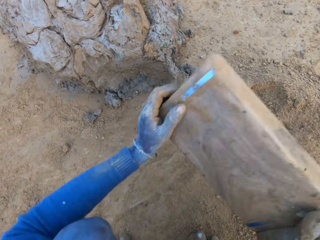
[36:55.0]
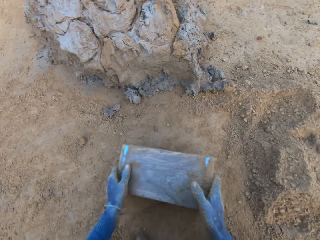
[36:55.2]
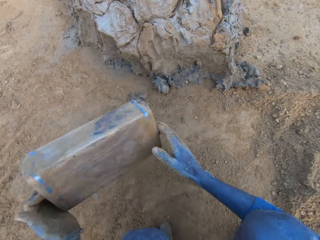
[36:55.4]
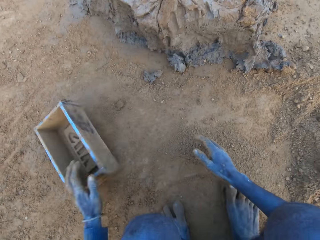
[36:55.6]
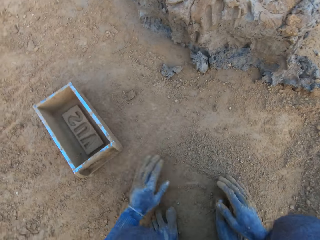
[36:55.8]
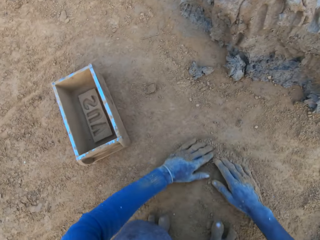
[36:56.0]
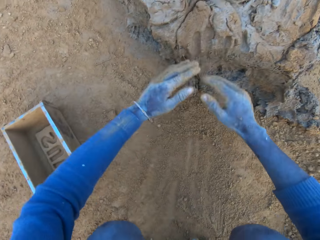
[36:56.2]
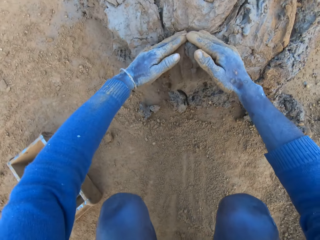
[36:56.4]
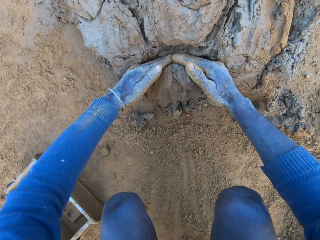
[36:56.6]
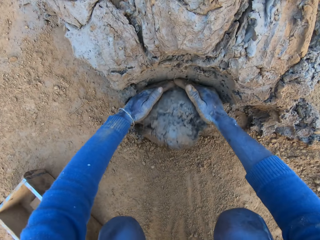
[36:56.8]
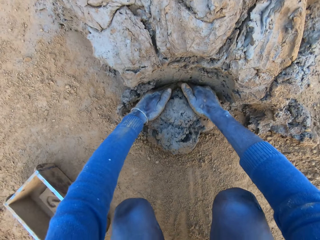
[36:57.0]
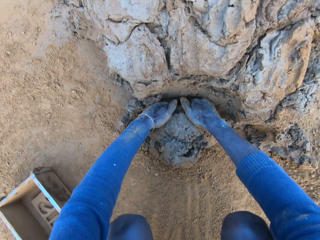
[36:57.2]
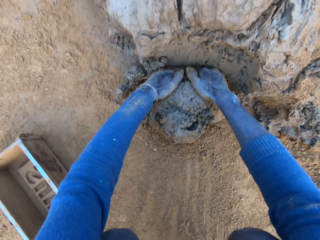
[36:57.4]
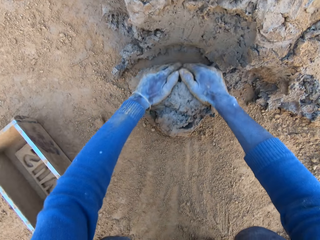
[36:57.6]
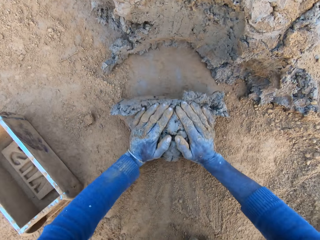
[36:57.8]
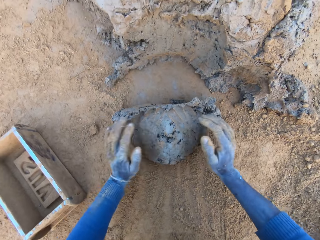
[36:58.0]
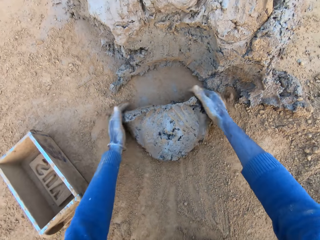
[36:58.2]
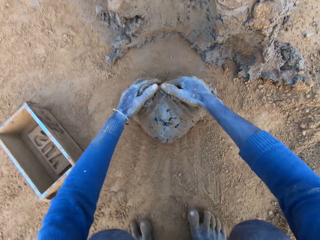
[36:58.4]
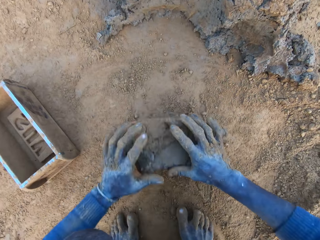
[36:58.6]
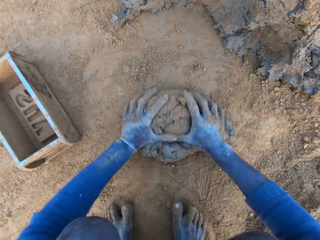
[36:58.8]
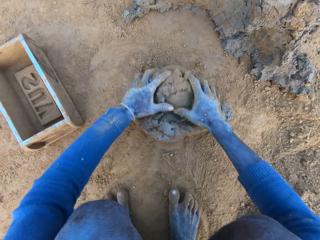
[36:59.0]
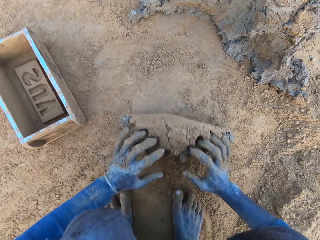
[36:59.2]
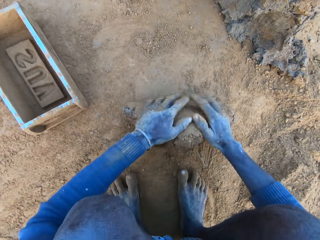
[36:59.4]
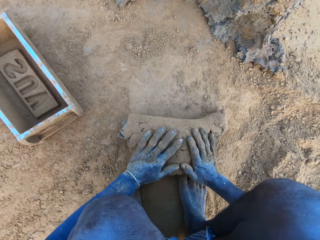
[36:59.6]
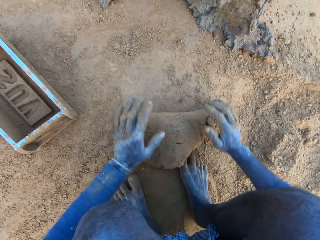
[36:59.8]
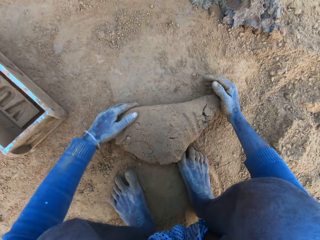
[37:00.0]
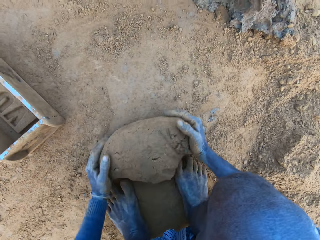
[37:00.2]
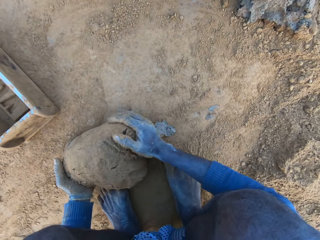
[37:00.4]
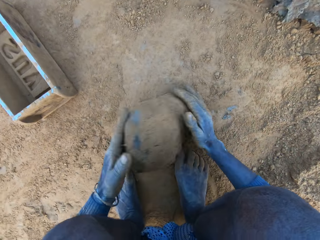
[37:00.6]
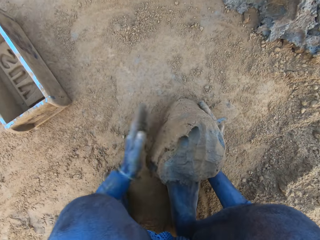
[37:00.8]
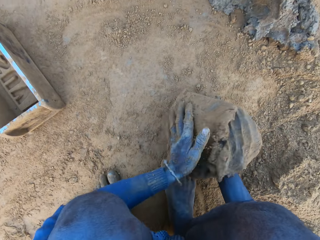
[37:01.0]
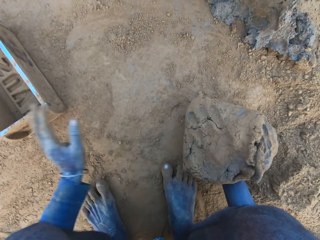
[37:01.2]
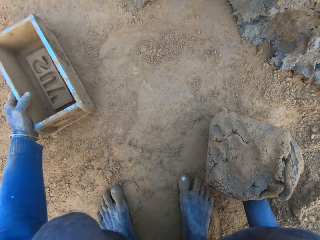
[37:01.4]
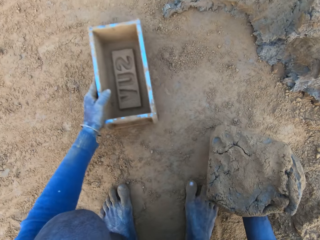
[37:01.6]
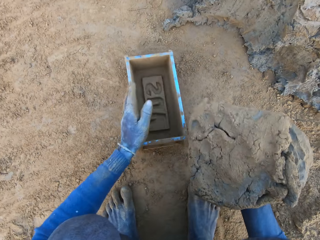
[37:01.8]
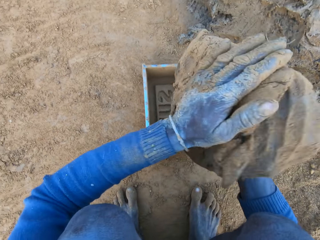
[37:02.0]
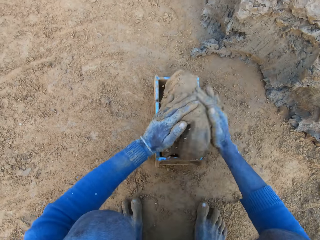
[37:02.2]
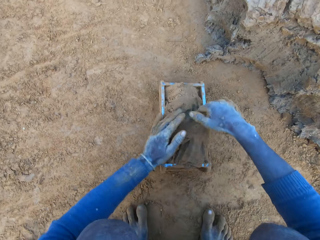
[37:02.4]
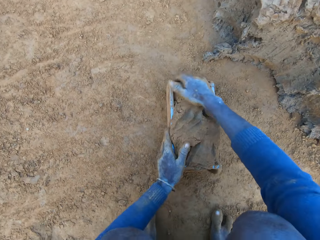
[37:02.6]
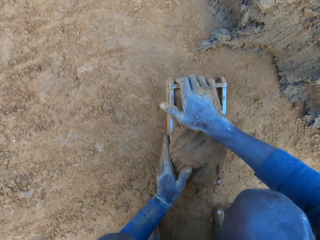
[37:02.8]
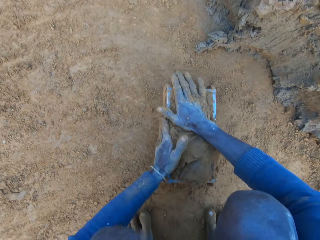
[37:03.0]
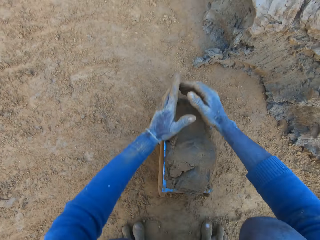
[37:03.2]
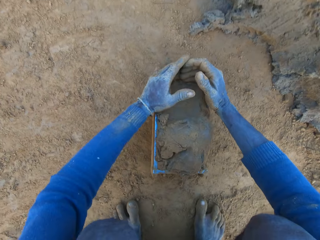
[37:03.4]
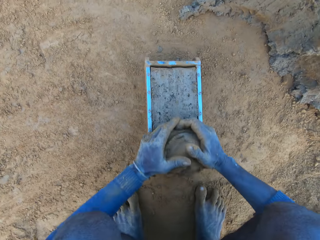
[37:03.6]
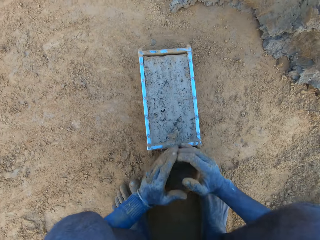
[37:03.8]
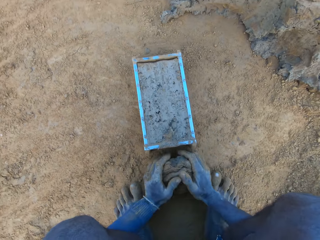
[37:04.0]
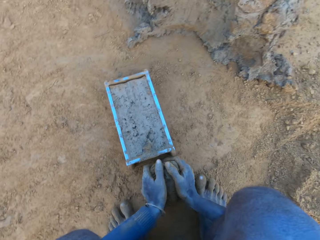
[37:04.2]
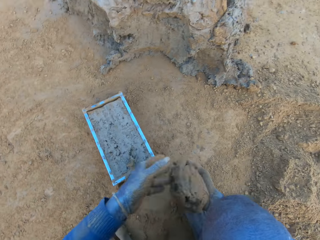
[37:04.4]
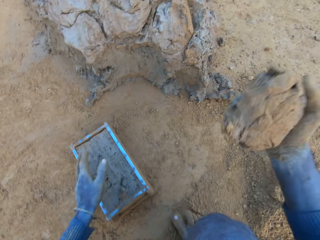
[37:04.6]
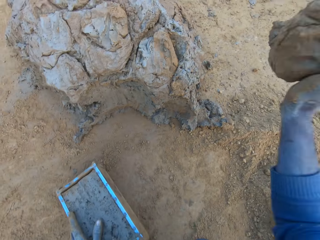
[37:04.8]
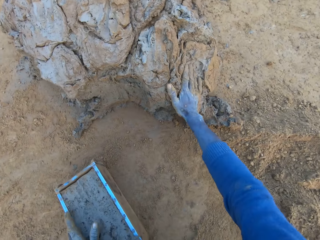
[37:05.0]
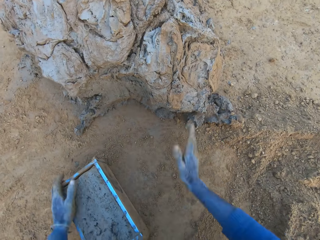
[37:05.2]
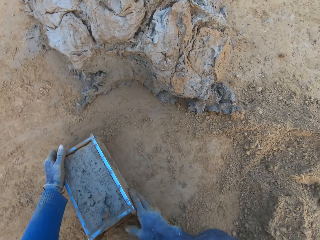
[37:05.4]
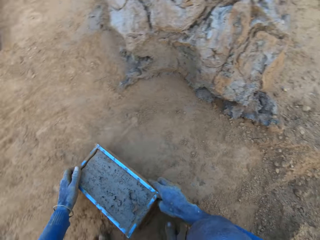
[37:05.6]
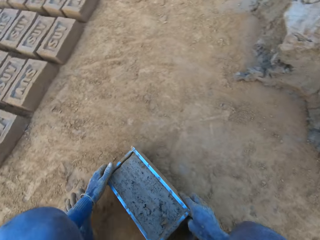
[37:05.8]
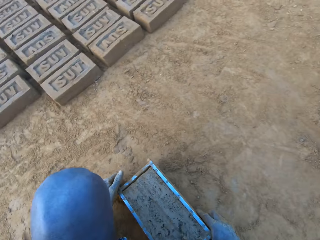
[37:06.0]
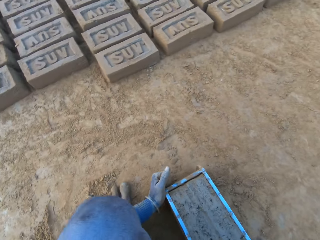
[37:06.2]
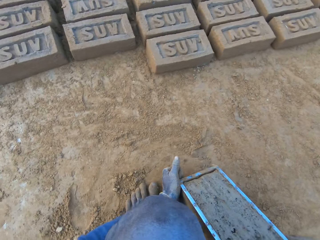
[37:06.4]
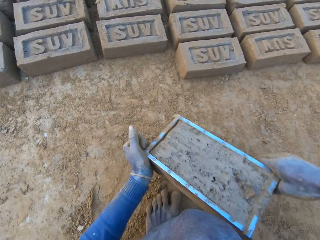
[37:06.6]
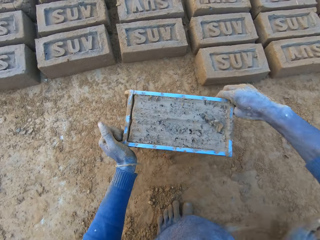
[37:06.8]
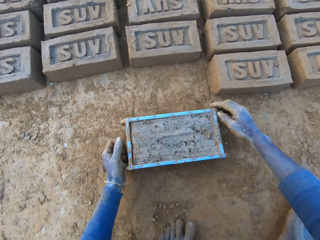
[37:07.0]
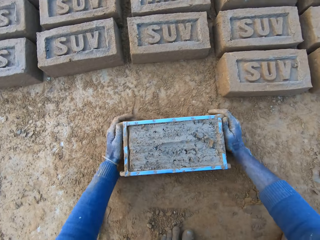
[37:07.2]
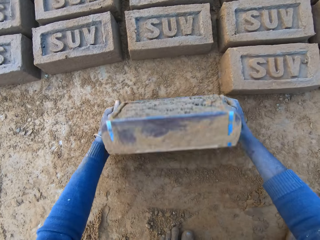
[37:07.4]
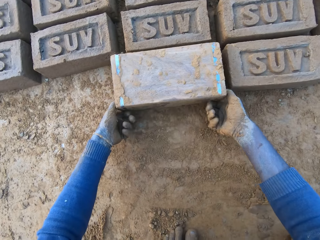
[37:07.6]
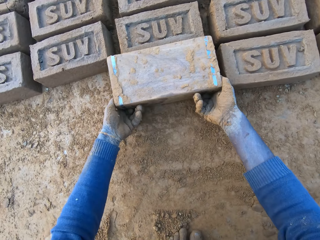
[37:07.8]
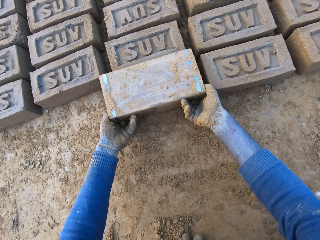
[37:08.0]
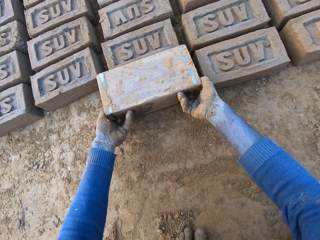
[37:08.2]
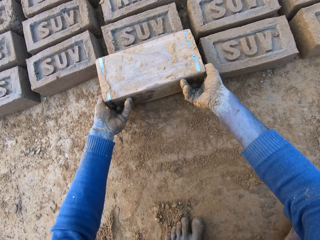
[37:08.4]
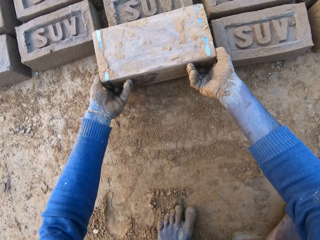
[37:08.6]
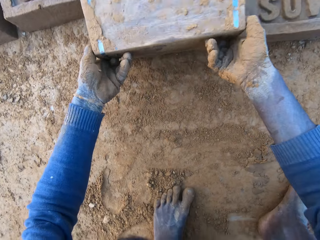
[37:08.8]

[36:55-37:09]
The camera wearer drops the mould on the ground. He rubs his hands on sand. He packs clay from the clay mud with his hands and presses the clay with his hands. He adjusts the clay mould with his left hand. He puts the clay into the clay mould and presses the clay with his hands. He scrapes clay from the mould with his hands. He drops the clay on the clay mud. He moves the clay mould on the ground with his hands. He puts the mud aside. He turns the clay mould on the ground.

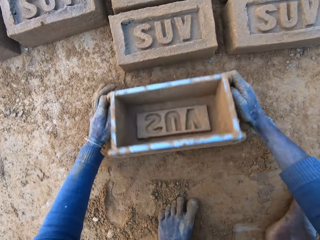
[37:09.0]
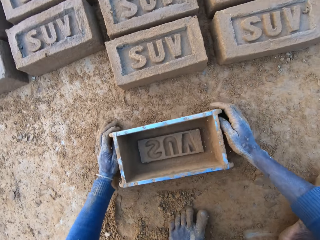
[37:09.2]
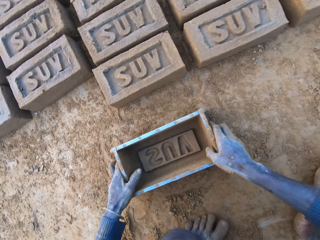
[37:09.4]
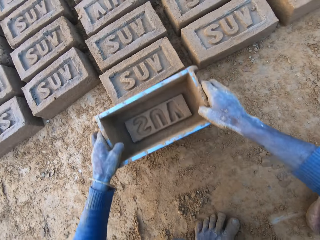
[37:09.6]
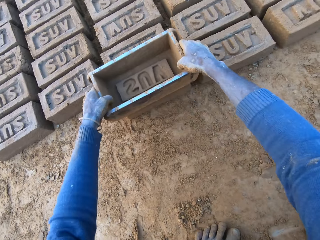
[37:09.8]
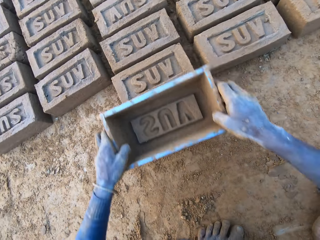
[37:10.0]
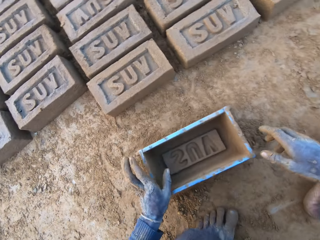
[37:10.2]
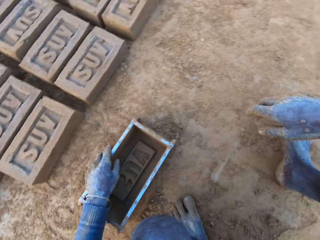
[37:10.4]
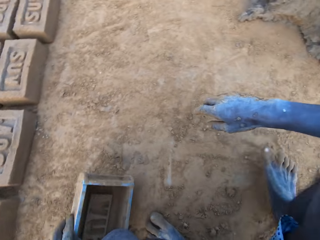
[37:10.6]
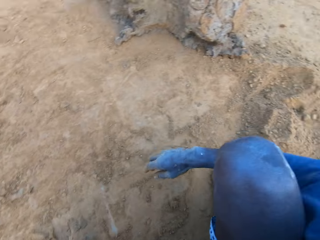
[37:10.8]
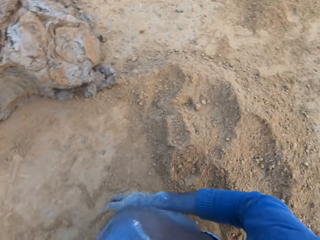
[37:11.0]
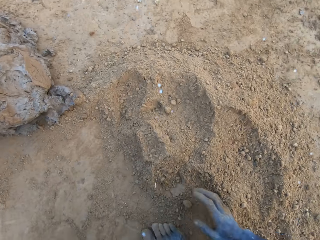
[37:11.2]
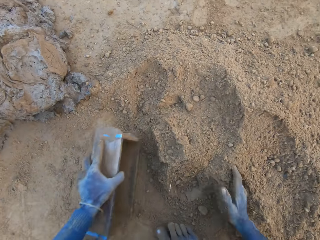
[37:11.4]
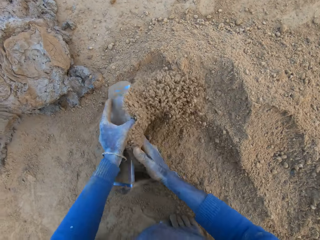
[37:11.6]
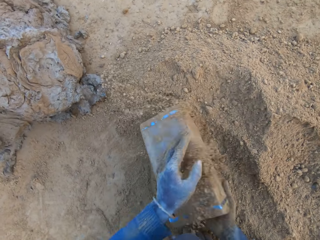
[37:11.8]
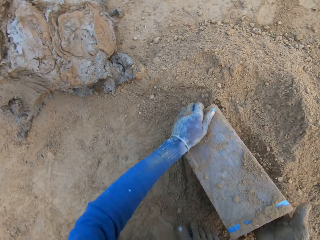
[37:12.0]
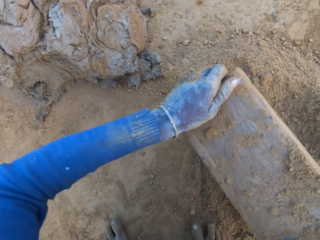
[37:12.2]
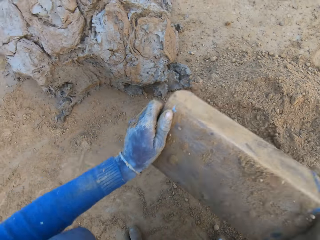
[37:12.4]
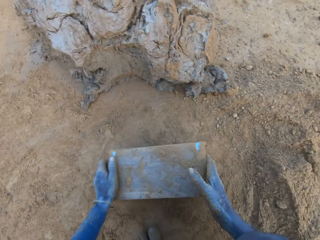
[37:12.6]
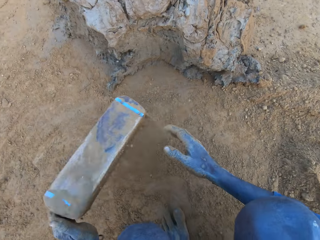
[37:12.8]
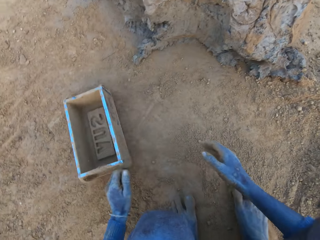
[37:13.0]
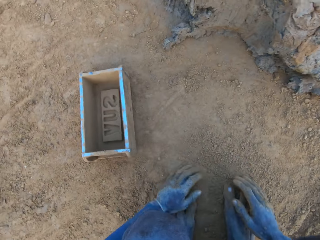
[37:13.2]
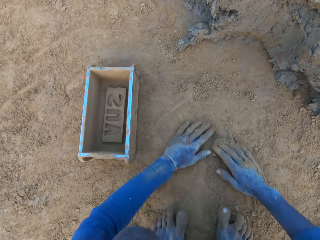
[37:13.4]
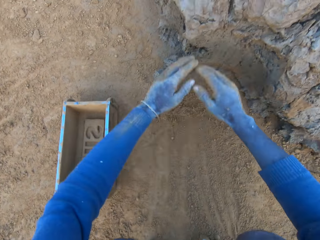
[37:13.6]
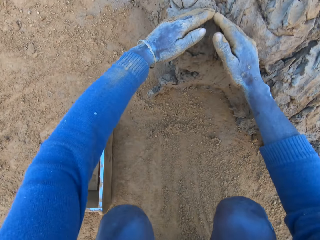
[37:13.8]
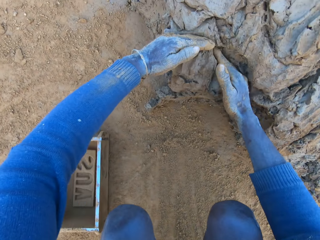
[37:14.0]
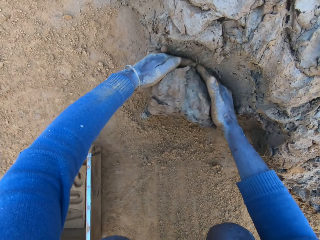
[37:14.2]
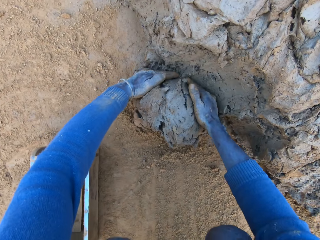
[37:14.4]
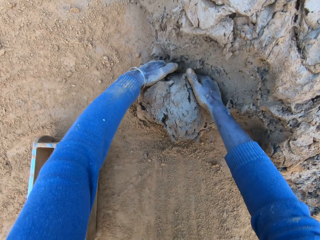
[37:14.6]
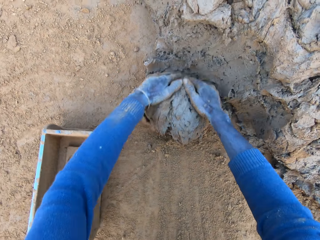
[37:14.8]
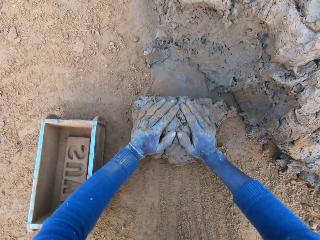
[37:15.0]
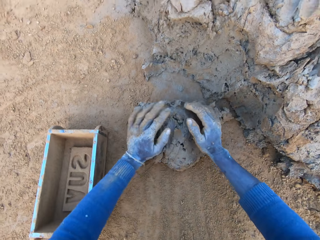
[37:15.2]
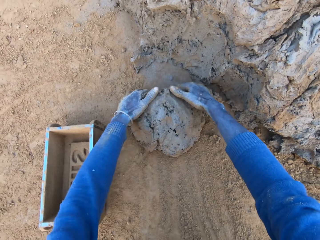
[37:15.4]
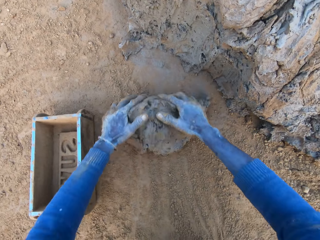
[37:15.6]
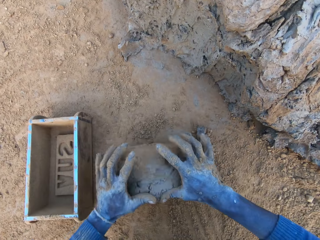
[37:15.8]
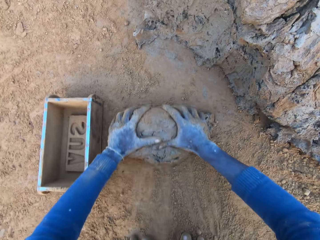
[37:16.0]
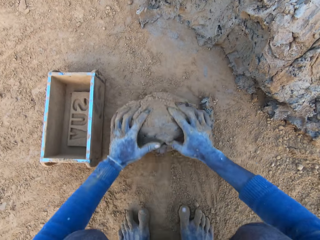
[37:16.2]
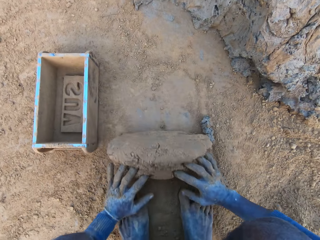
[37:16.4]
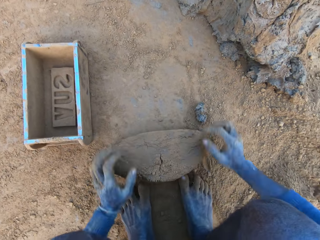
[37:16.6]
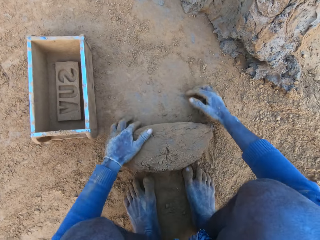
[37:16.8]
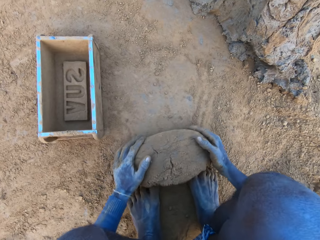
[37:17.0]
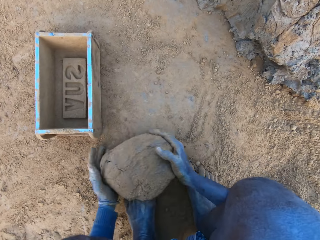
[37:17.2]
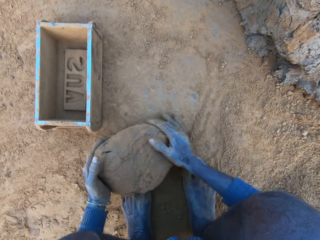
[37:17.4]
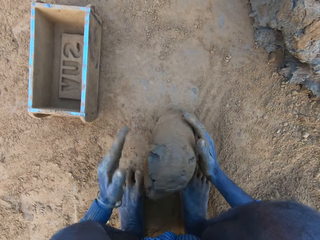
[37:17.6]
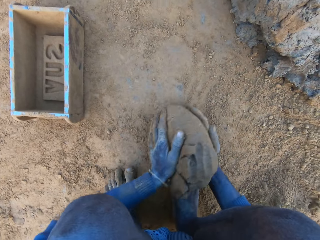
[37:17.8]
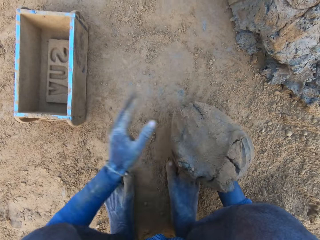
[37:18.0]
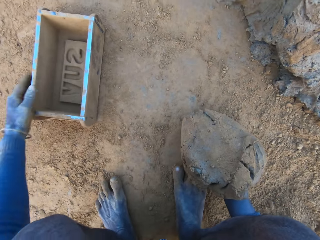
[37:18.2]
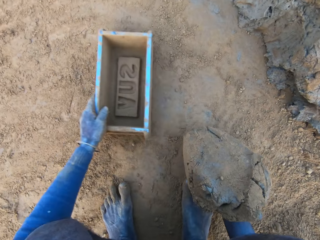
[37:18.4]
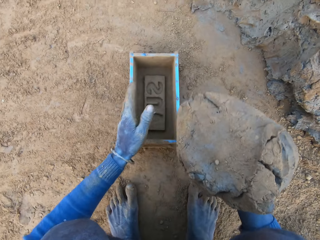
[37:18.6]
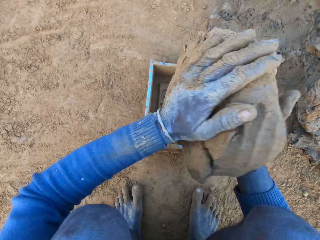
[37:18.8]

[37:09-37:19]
The camera wearer touches the brick with the mould. He packs sand into the clay mould with his right hand, pours the sand out of the clay mould, and drops the mould on the ground. He packs clay from the clay mud with his hands and presses the clay with his hands. He adjusts the clay mould with his left hand.
